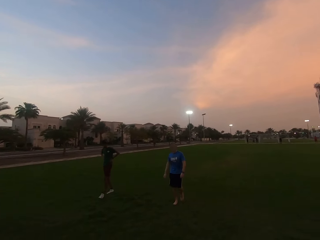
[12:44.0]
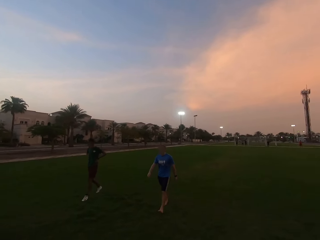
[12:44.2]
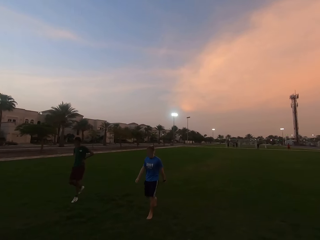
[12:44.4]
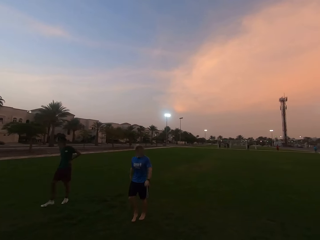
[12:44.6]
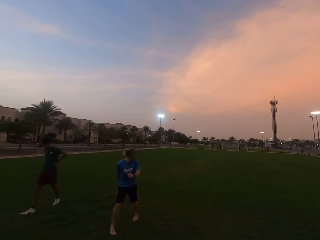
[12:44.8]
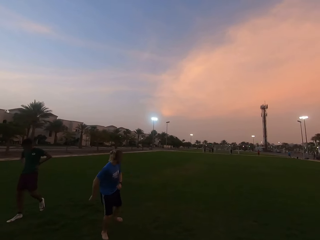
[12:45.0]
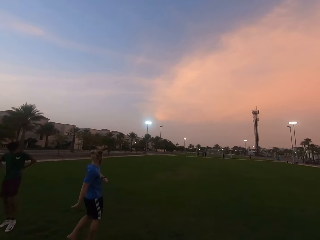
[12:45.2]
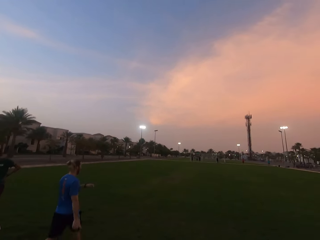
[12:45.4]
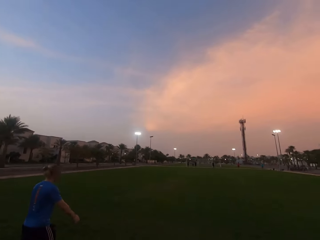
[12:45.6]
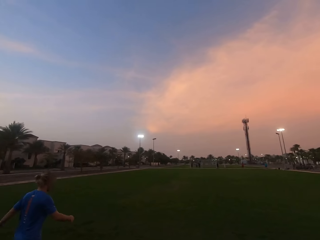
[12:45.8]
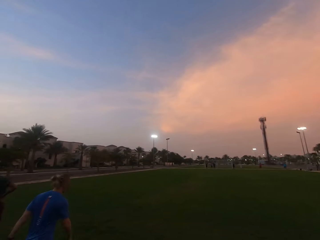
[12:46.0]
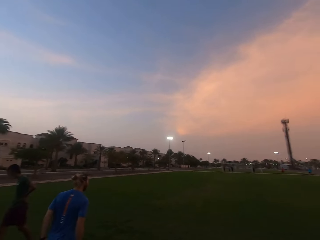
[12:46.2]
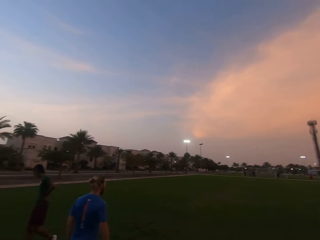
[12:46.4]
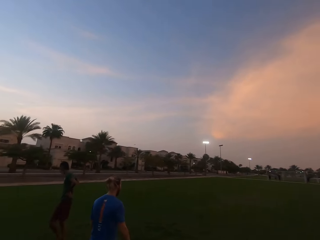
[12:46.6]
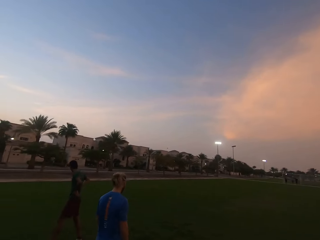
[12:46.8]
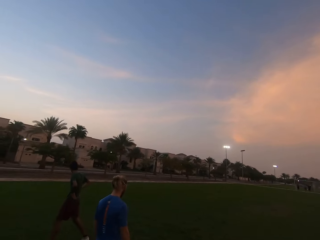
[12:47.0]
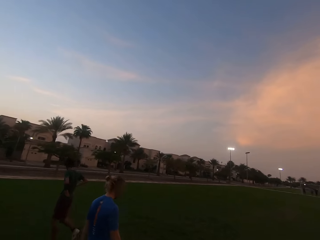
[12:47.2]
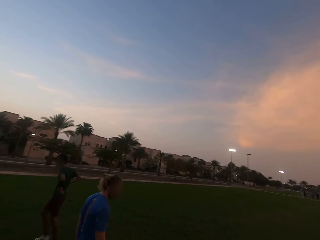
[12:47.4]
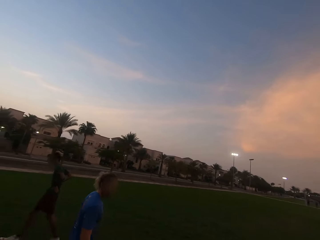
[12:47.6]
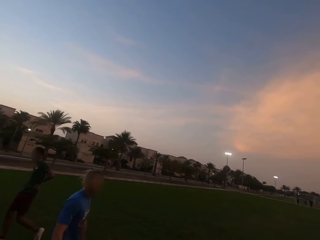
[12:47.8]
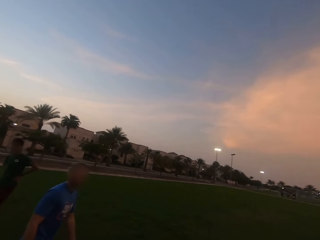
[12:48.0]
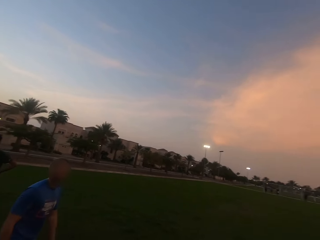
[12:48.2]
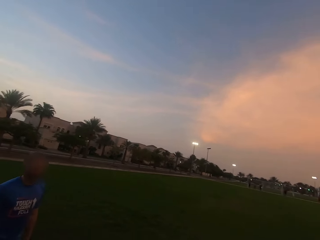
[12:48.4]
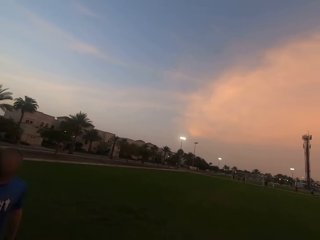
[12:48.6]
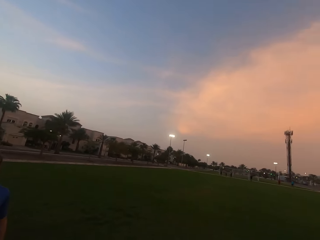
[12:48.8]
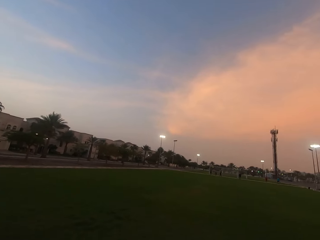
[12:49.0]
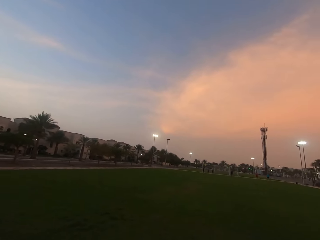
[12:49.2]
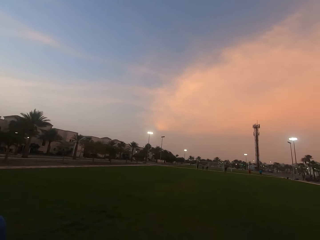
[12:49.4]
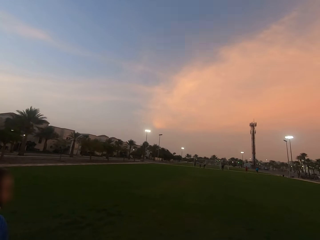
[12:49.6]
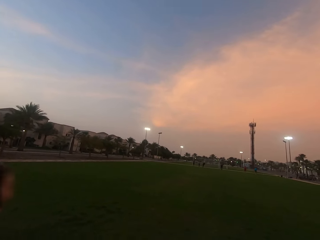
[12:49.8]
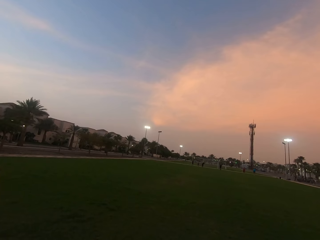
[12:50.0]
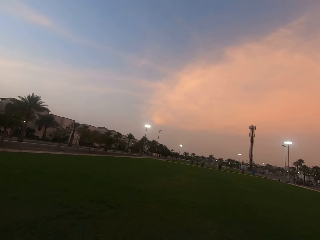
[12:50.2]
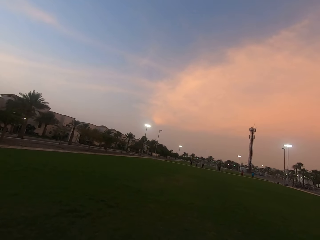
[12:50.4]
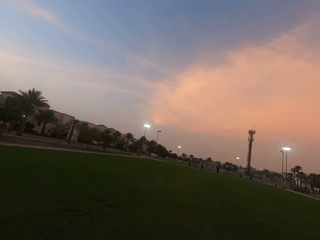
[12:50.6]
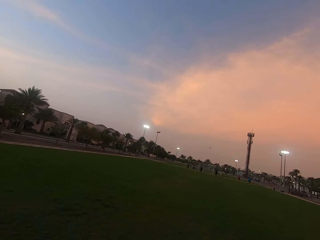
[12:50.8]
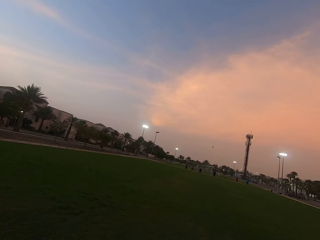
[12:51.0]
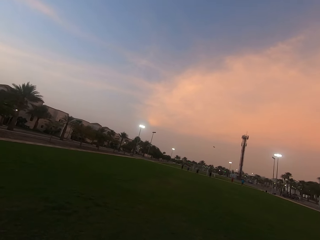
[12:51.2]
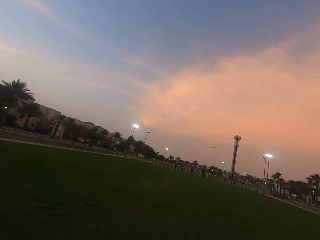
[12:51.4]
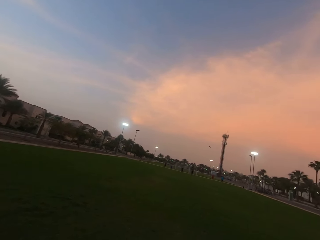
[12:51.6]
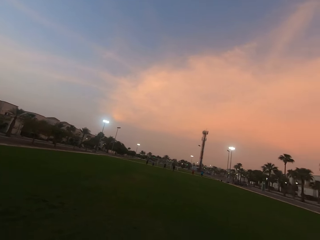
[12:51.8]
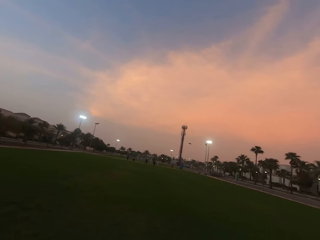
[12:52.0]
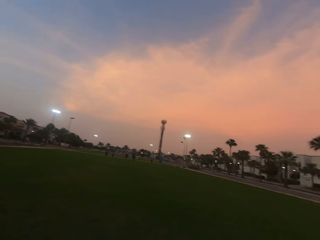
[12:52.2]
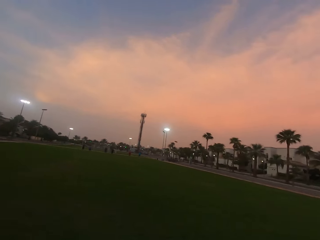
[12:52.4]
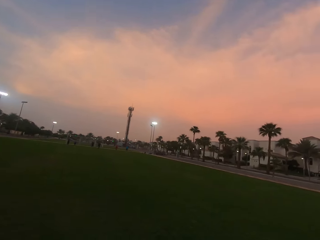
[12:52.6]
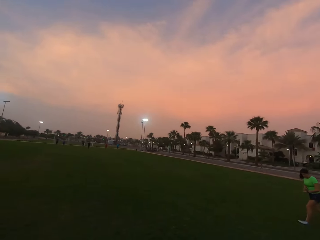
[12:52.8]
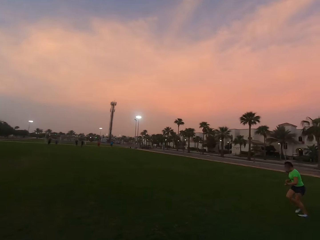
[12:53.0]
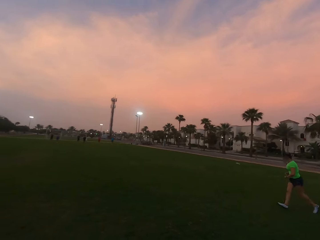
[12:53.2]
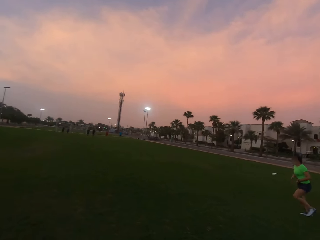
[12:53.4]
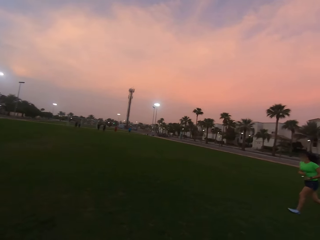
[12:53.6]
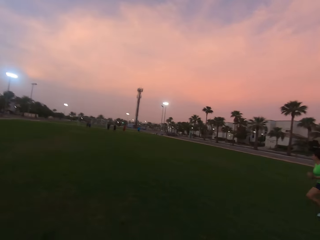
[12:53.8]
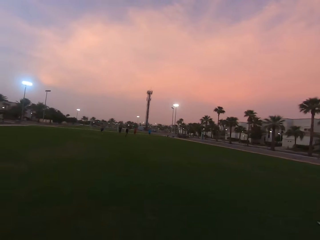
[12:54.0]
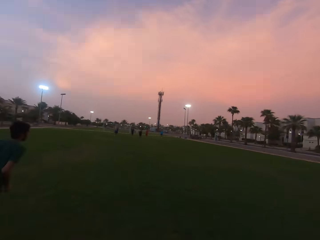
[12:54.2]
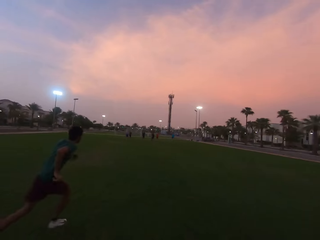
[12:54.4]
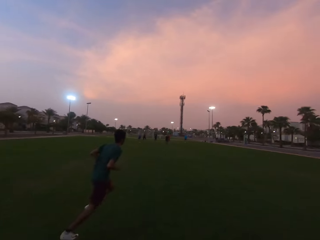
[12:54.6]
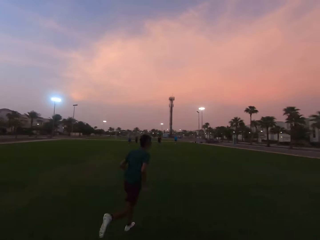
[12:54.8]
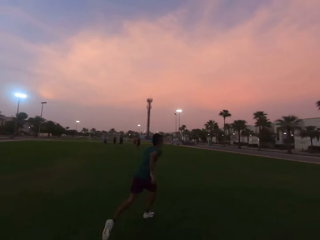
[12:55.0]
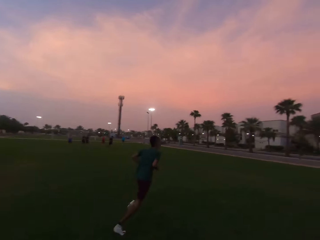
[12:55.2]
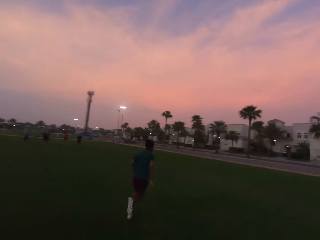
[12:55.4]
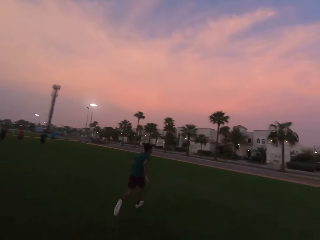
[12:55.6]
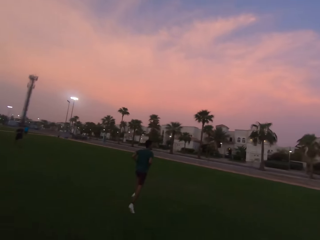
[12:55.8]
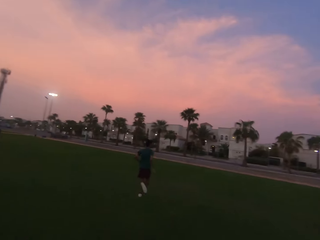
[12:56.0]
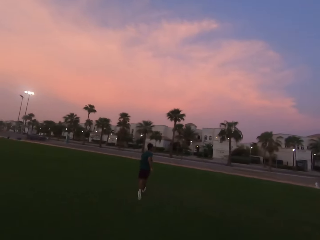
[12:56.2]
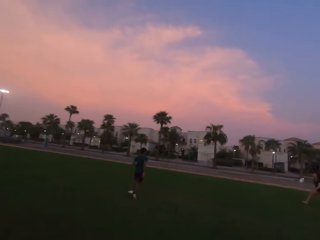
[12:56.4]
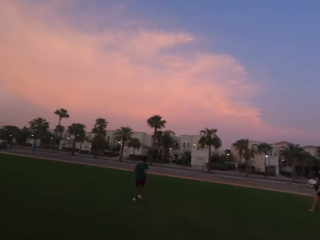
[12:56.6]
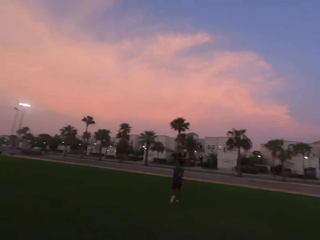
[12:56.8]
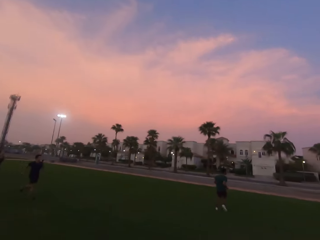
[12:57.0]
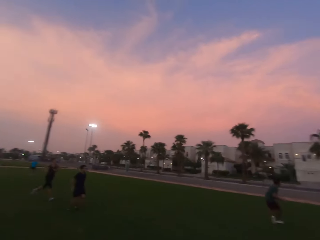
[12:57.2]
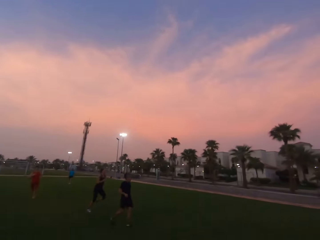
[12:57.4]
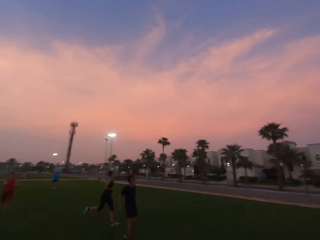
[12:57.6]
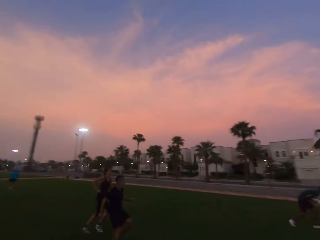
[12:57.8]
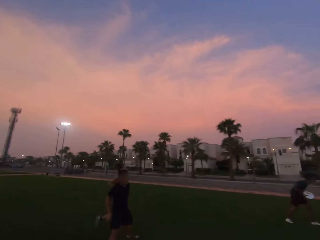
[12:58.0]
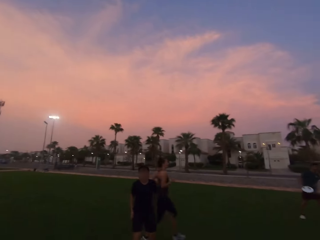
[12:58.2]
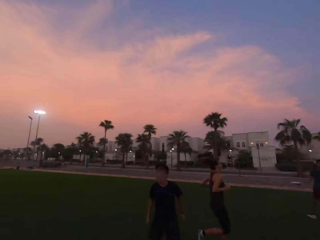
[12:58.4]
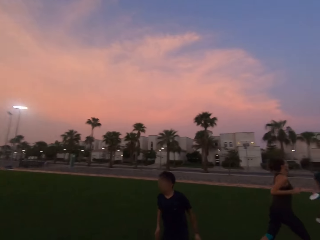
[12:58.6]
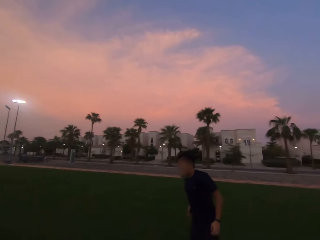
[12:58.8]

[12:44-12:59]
The camera wearer looks forward. They look left. They look forward. They look right. They look forward. They run forward. They run right.

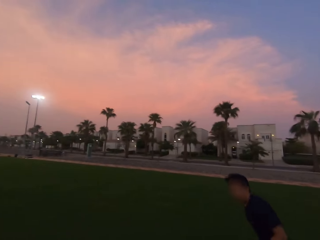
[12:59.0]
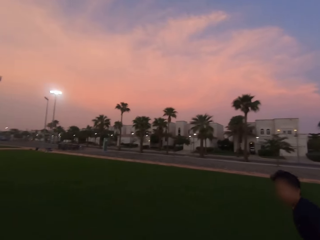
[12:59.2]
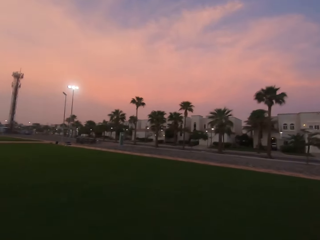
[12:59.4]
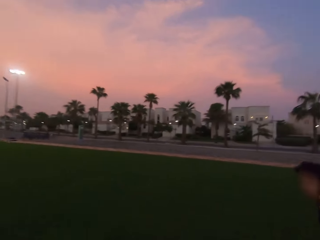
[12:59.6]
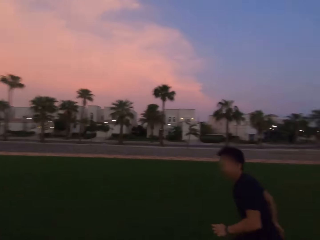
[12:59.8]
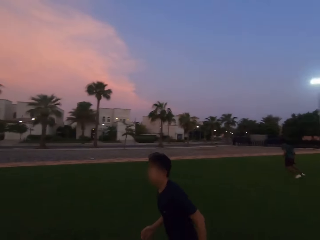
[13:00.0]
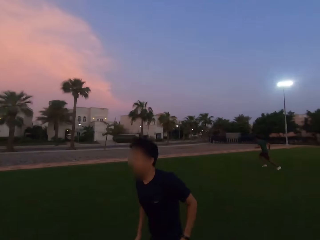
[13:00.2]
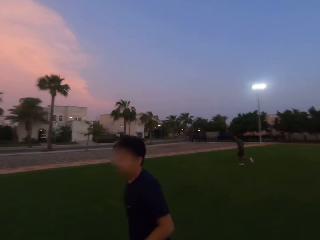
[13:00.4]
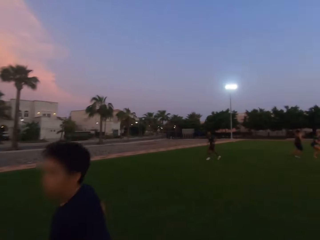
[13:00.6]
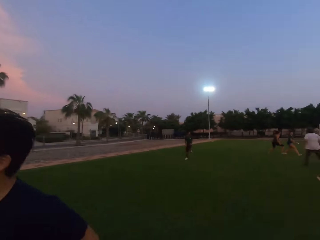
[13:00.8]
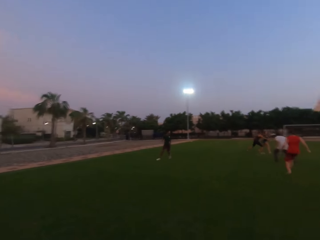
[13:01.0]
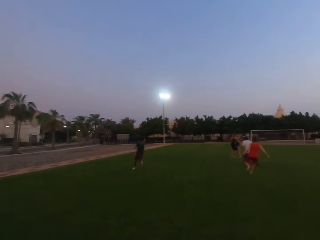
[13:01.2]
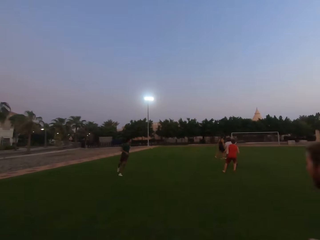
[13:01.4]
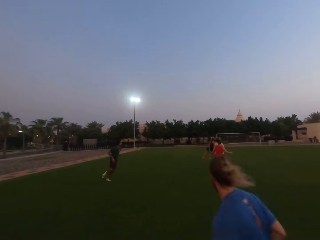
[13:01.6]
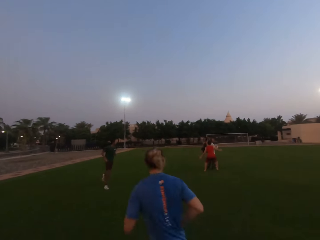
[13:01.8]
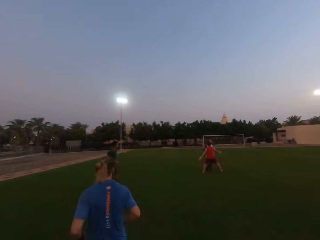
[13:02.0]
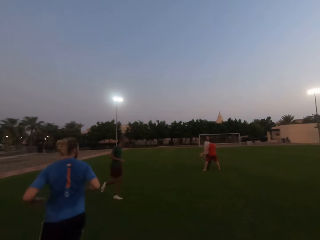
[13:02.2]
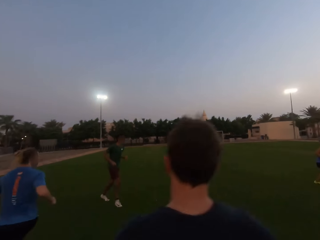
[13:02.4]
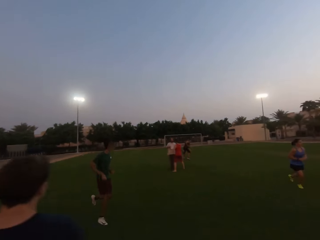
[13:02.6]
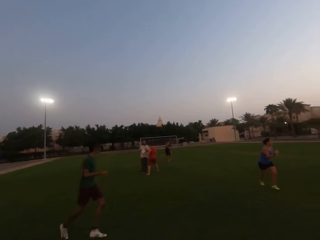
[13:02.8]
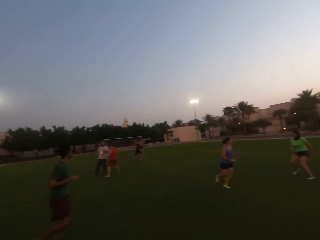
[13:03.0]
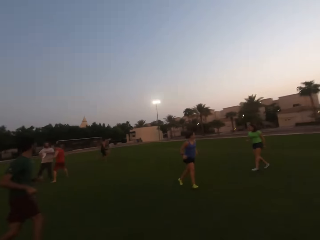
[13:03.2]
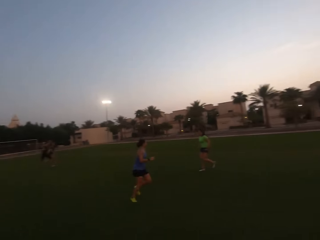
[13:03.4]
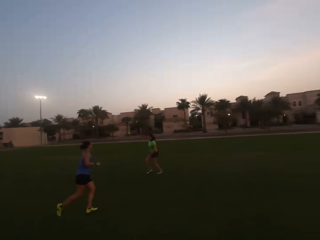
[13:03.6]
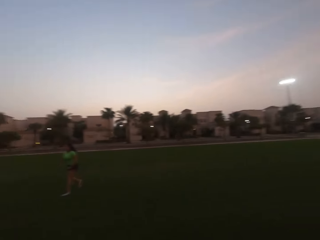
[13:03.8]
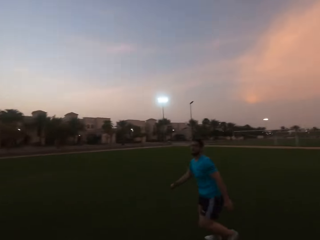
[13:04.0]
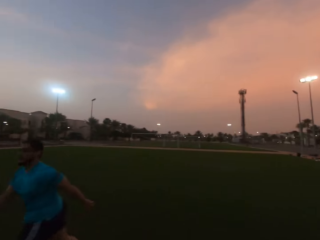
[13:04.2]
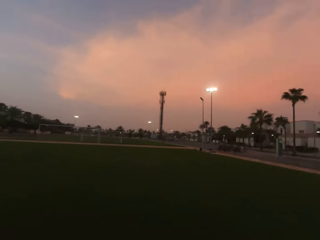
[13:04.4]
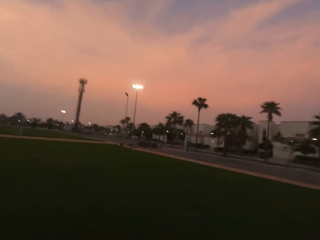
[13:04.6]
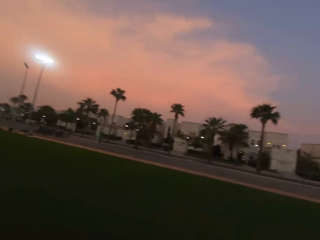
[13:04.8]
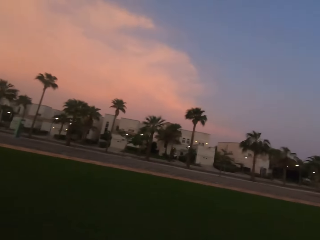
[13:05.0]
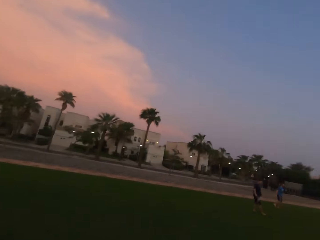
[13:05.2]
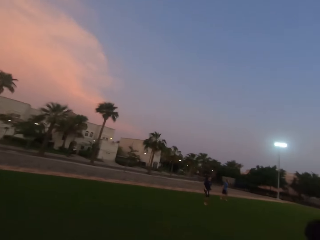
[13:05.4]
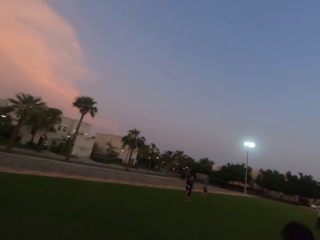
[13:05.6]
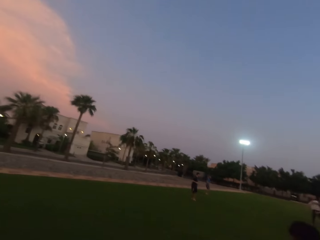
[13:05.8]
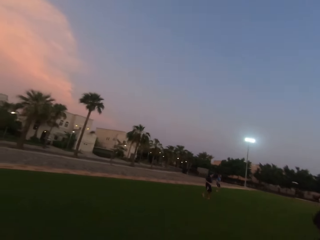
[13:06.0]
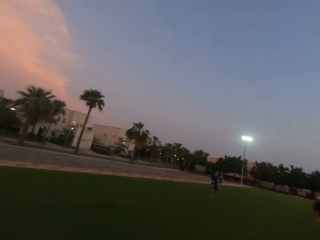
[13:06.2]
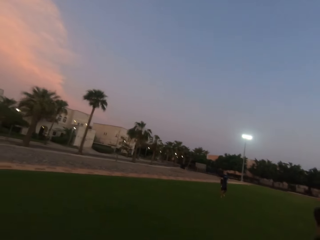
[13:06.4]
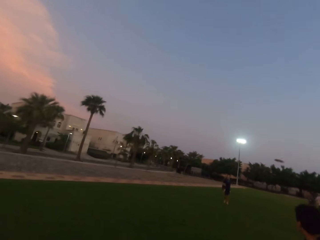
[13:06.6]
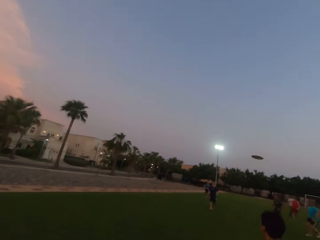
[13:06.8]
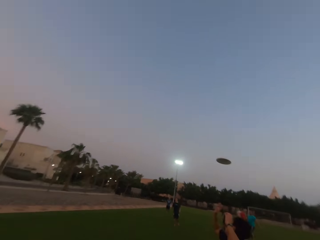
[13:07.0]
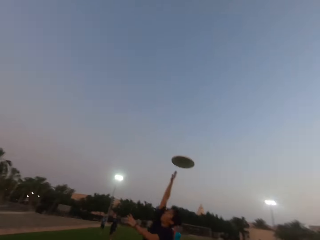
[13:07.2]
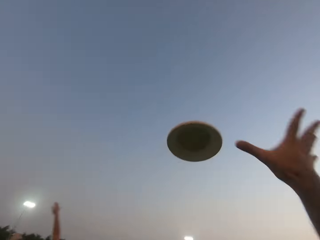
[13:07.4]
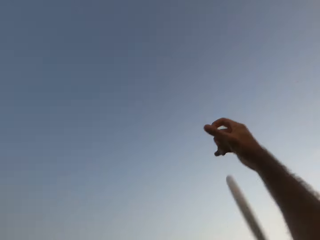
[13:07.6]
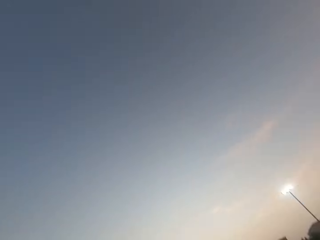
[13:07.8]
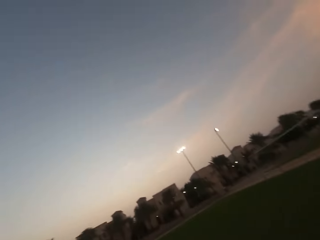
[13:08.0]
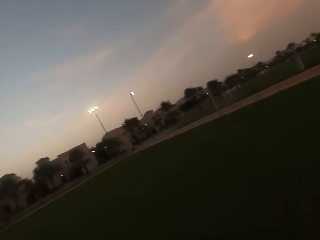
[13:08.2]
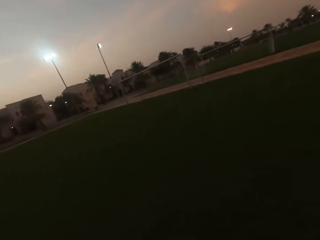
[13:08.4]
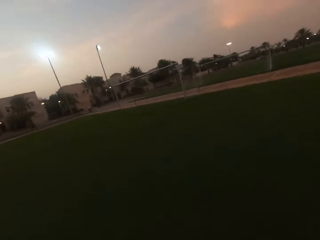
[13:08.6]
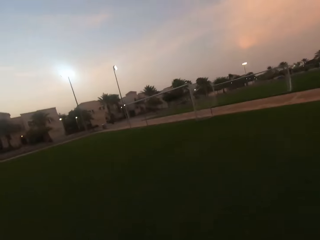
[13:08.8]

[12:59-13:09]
The camera wearer runs backwards. They look forward. They turn around.
